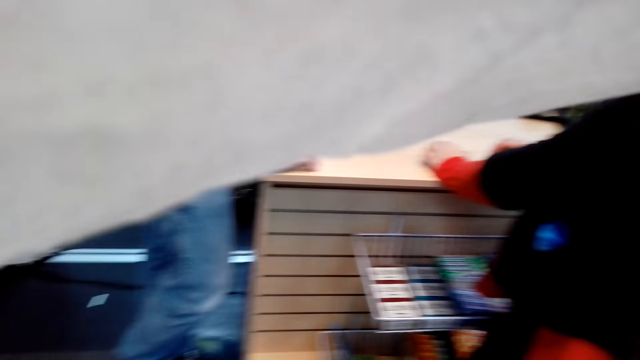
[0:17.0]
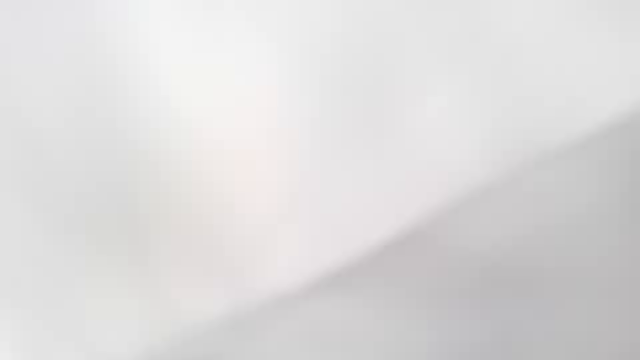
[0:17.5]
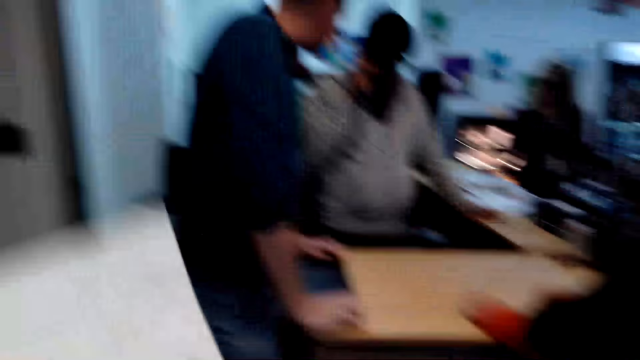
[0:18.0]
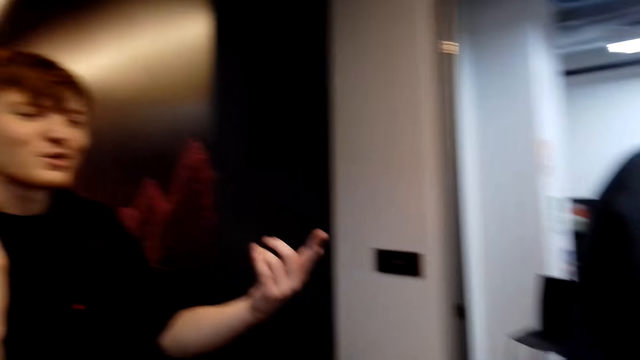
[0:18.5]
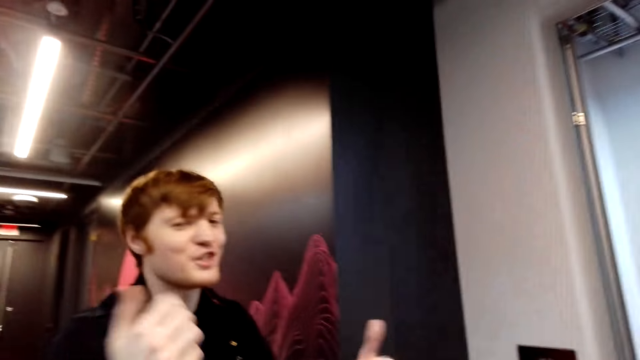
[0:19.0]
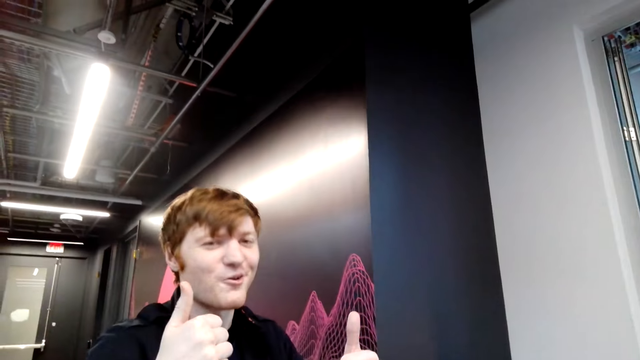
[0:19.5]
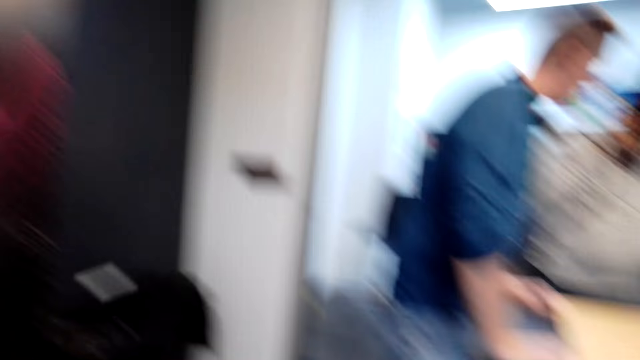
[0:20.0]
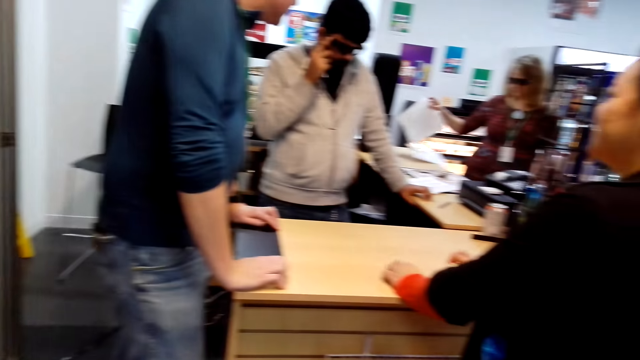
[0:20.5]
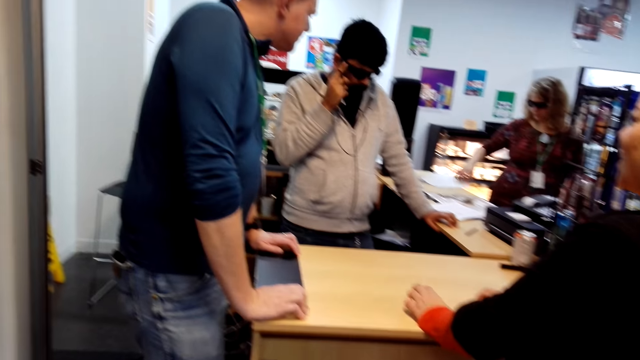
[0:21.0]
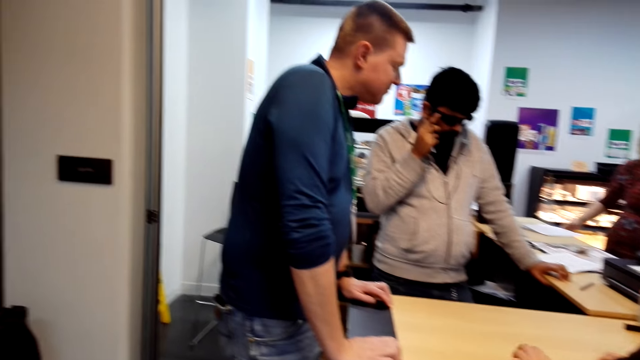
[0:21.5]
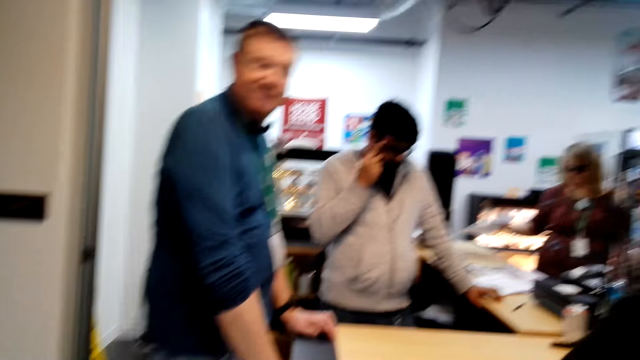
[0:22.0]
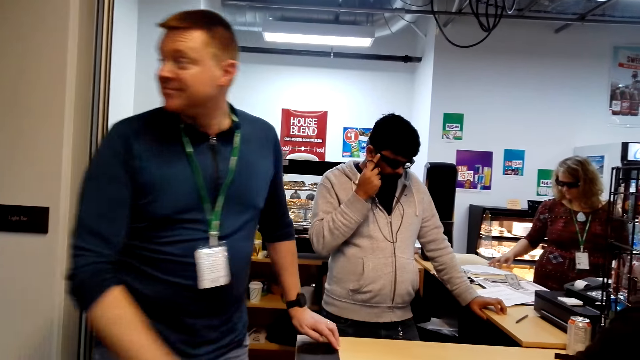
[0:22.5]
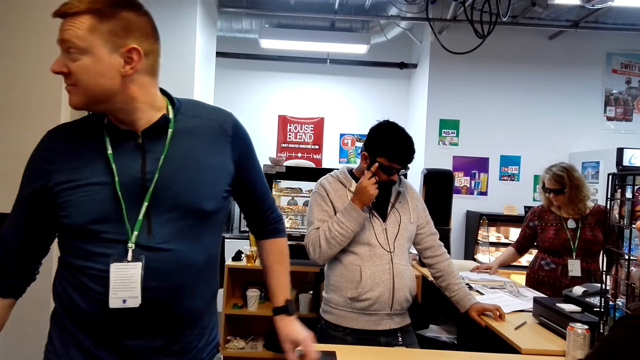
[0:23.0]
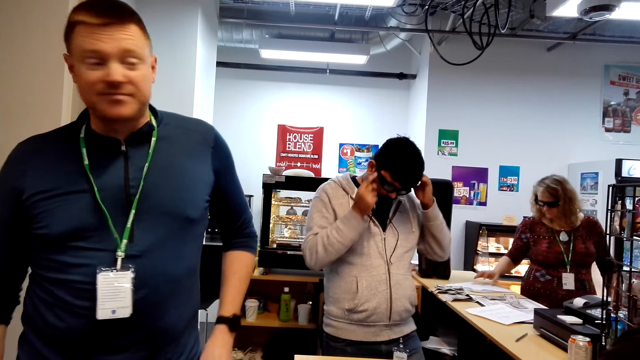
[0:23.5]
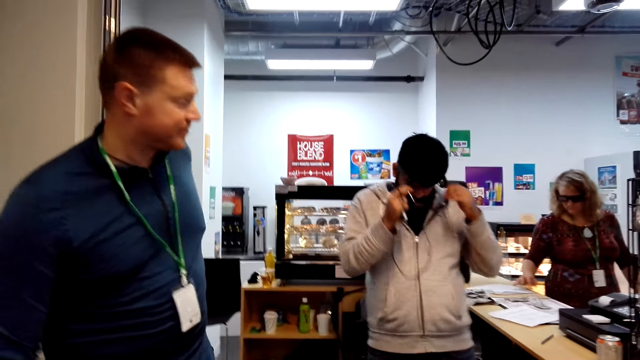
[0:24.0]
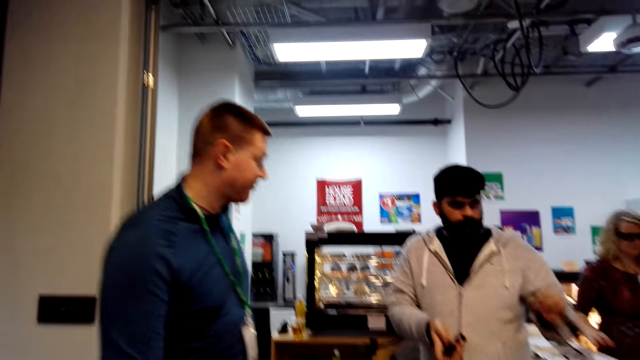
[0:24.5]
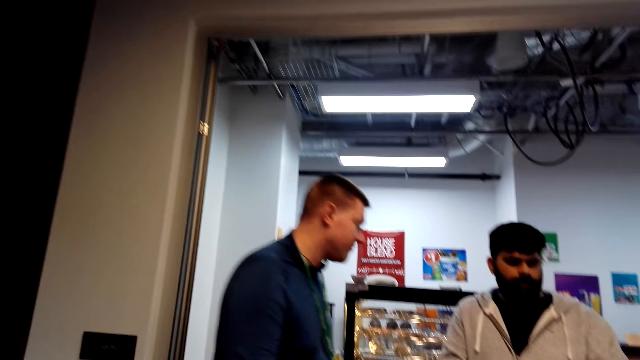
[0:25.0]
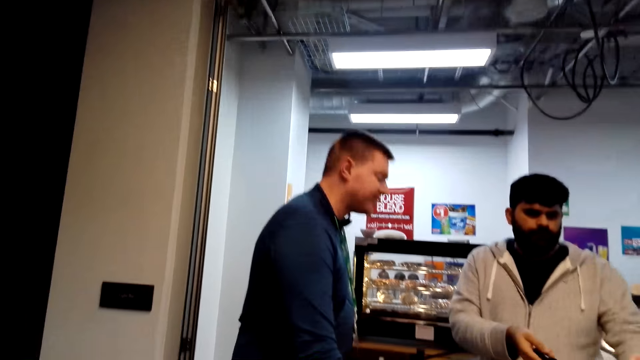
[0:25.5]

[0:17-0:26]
The camera wearer walks around. A man thumbs up the camera wearer. The camera wearer stares at the mall.

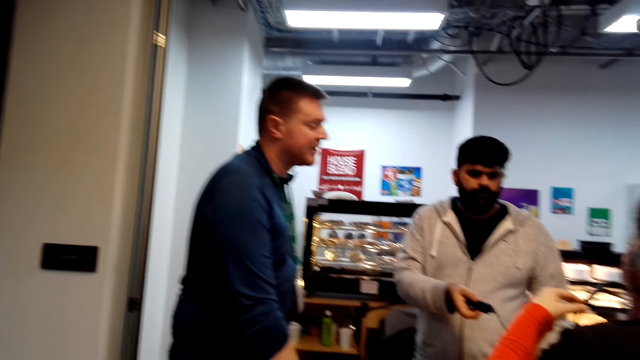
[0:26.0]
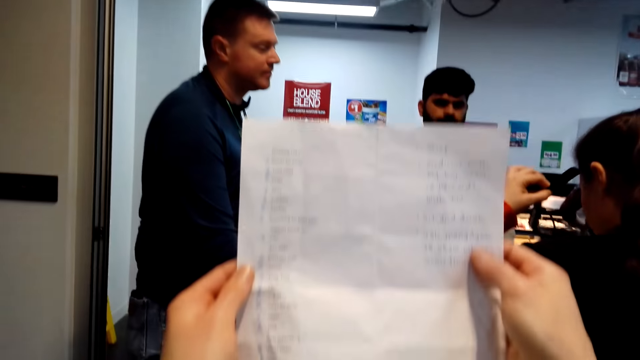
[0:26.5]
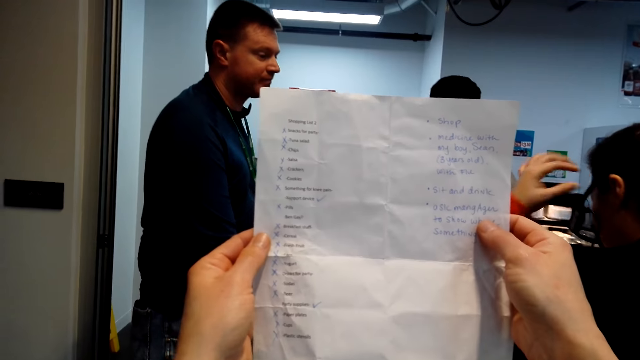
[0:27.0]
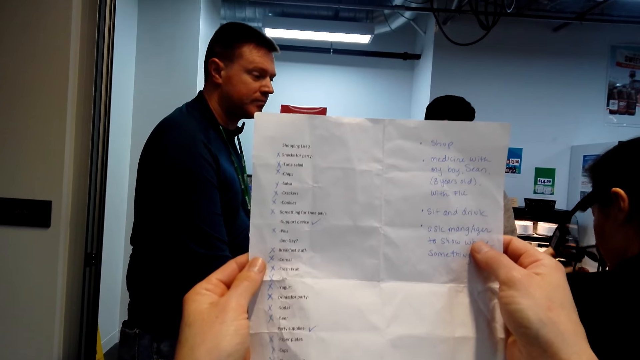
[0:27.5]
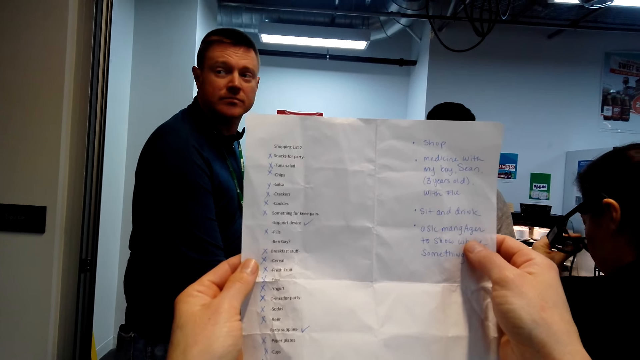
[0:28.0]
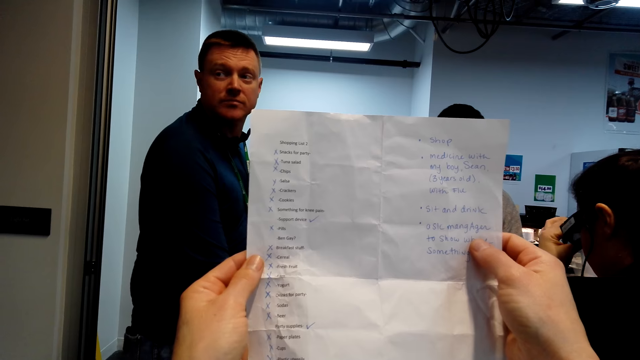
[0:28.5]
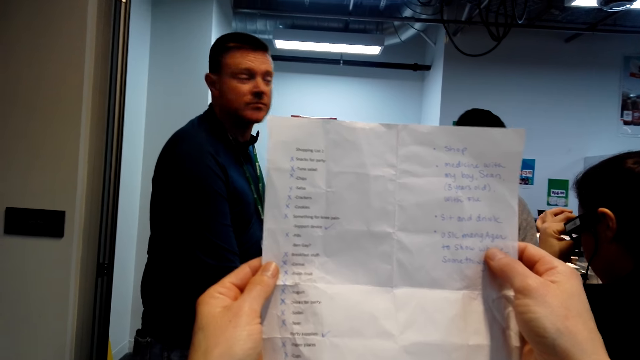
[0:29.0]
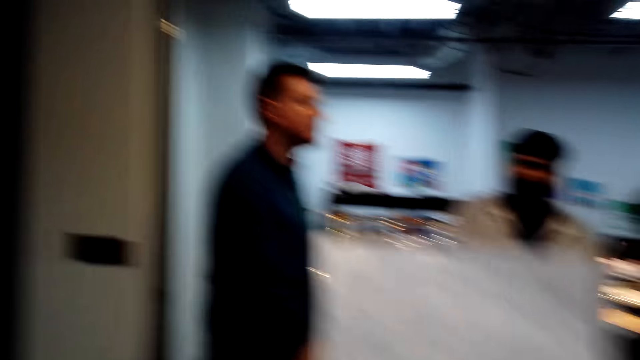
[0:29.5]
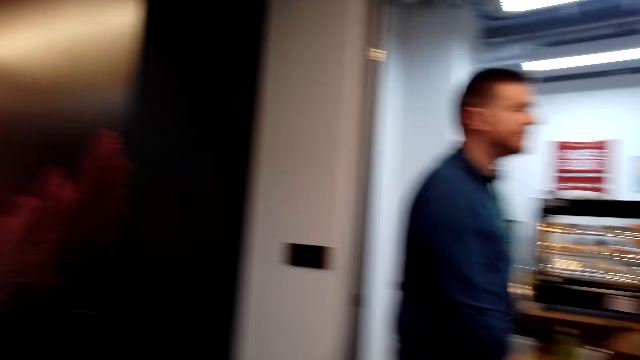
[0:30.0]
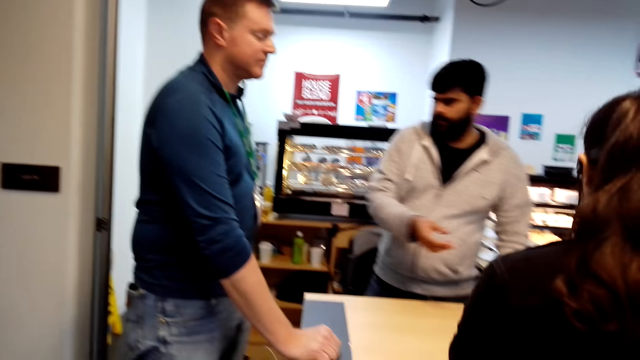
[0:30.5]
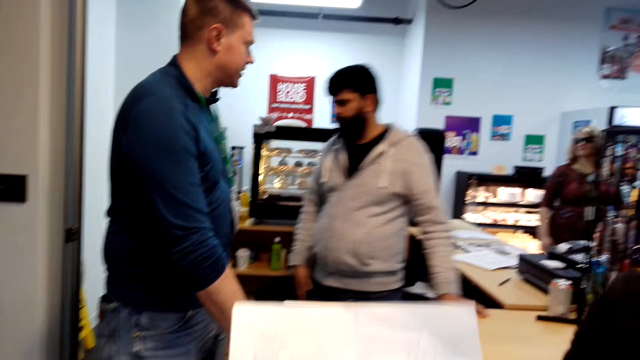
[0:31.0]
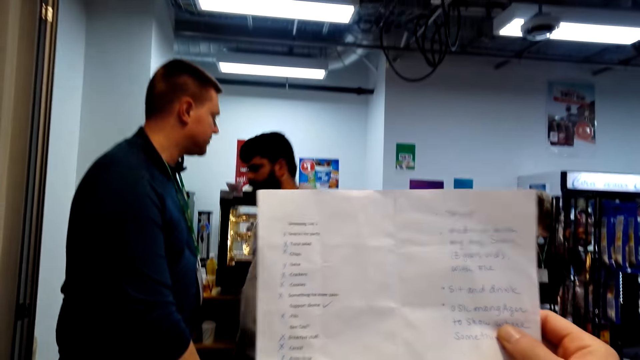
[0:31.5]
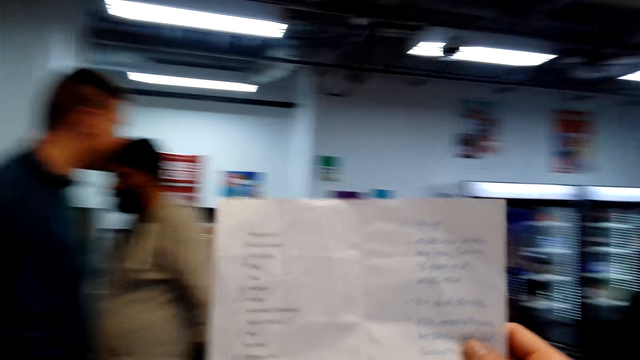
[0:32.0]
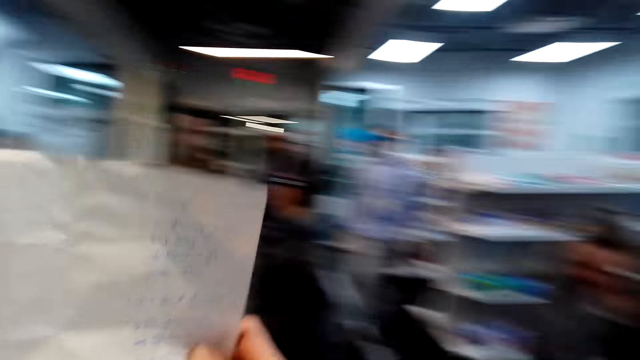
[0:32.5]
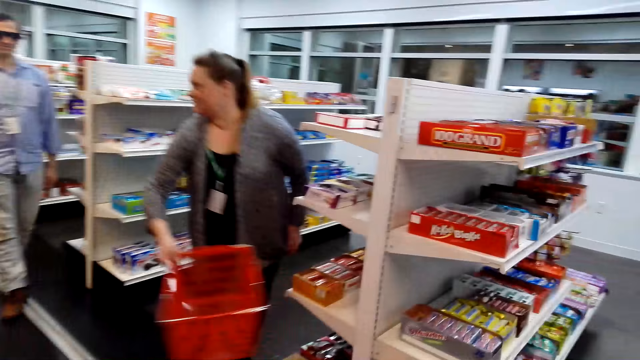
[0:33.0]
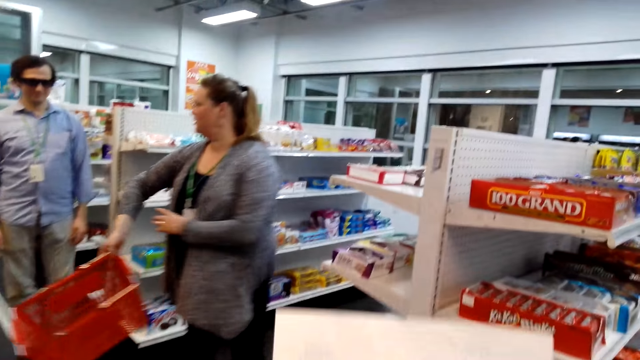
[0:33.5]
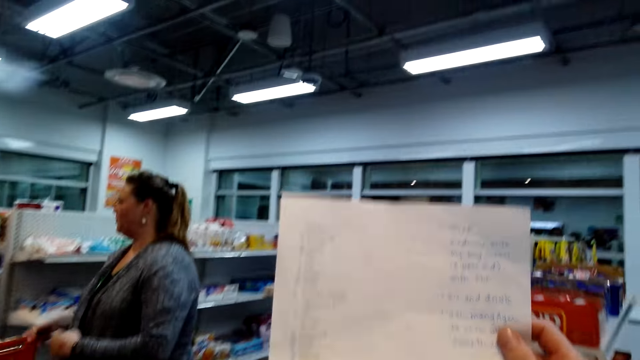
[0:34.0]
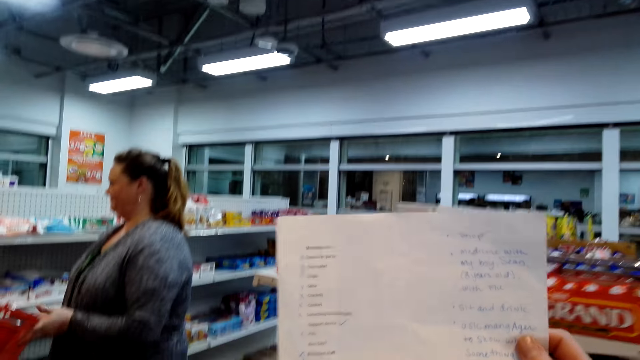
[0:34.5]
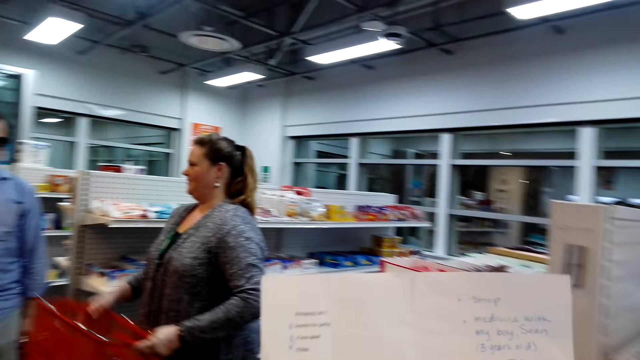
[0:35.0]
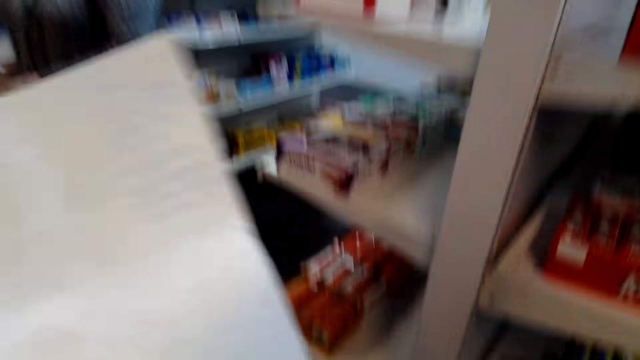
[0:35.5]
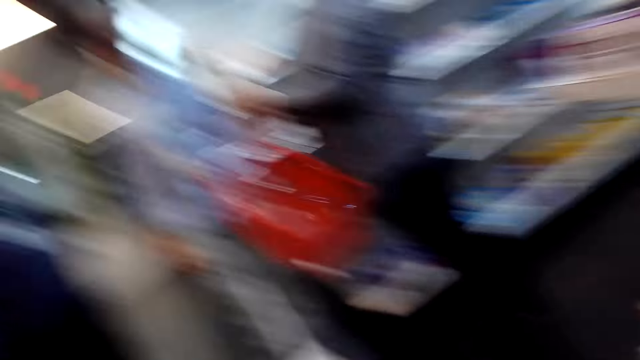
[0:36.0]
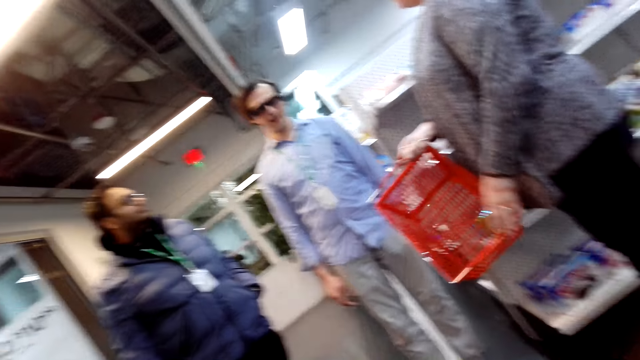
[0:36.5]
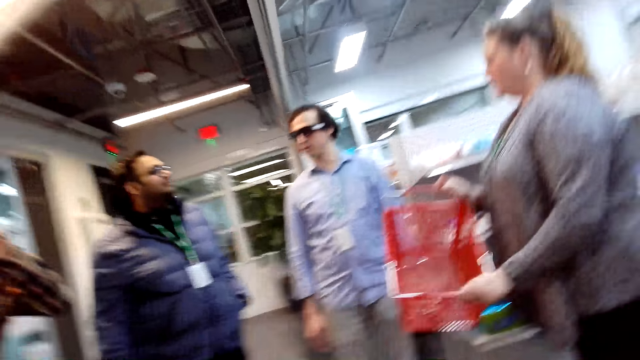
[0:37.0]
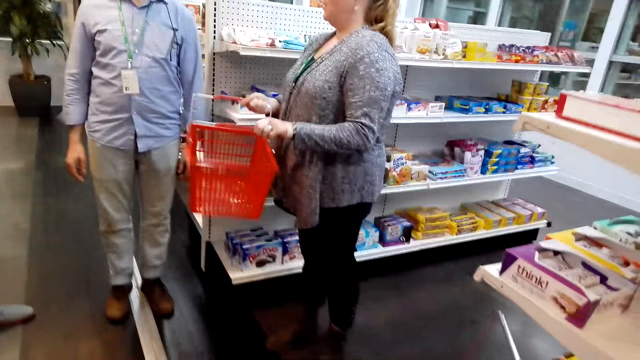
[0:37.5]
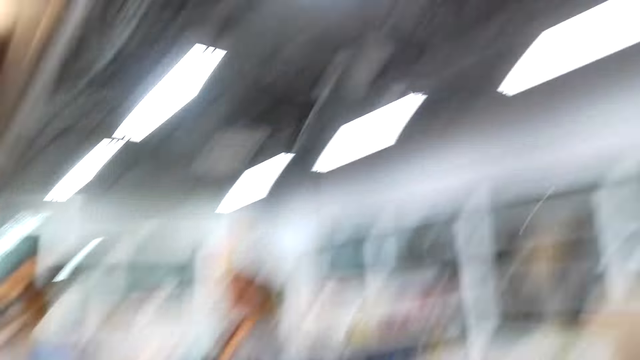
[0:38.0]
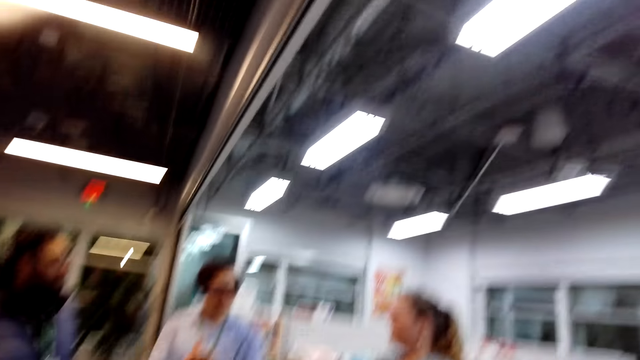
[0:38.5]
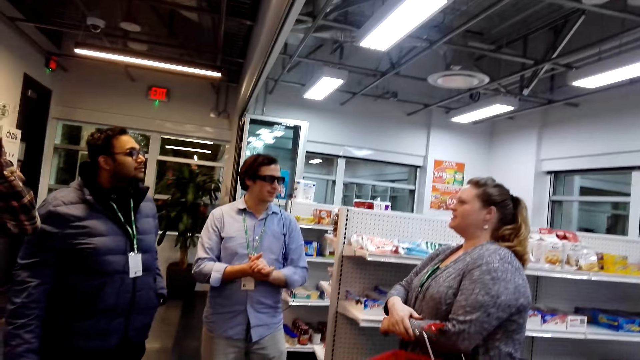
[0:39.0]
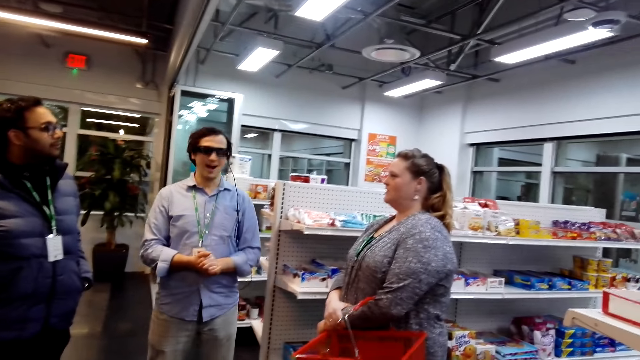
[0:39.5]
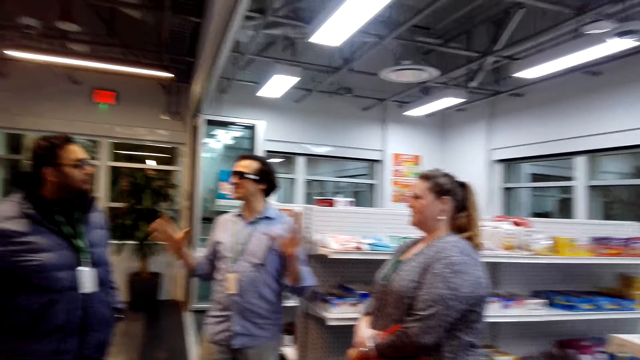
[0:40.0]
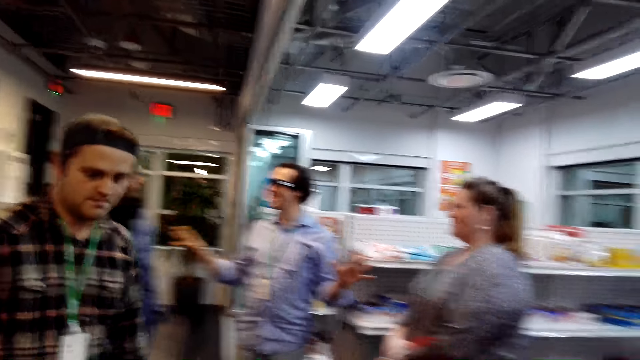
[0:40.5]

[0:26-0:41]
The camera wearer looks at the shopping list or paper. They converse. They stare at the paper. They walk in a mall. They stare at the paper. They walk in the mall.
